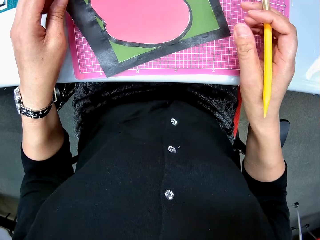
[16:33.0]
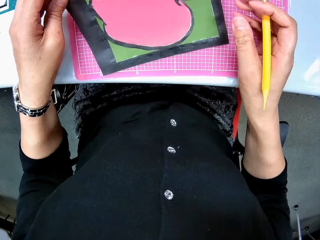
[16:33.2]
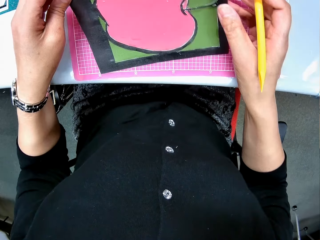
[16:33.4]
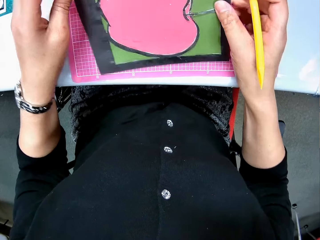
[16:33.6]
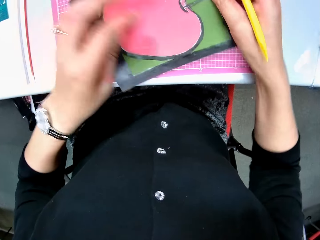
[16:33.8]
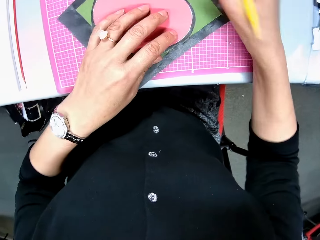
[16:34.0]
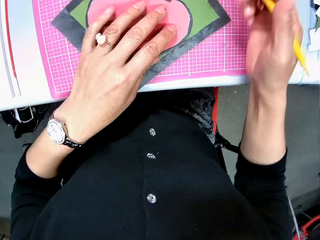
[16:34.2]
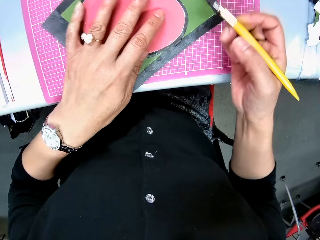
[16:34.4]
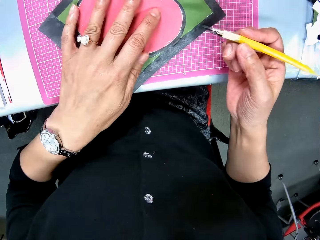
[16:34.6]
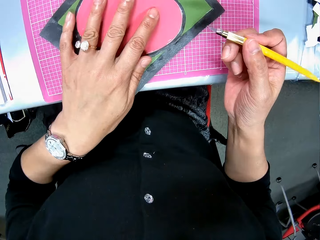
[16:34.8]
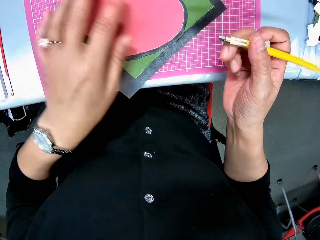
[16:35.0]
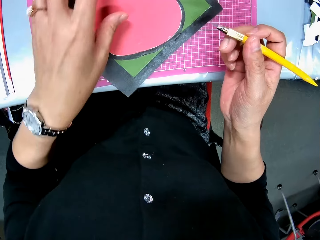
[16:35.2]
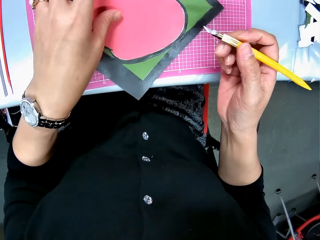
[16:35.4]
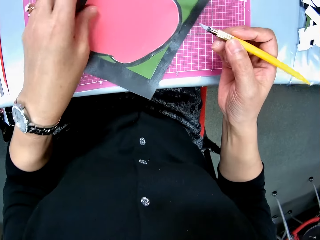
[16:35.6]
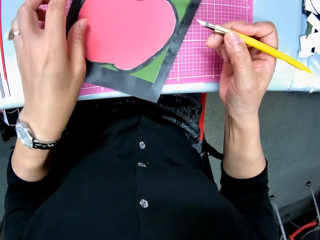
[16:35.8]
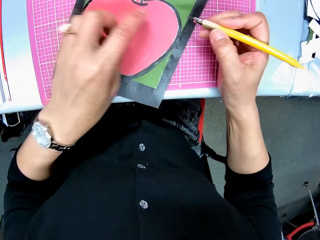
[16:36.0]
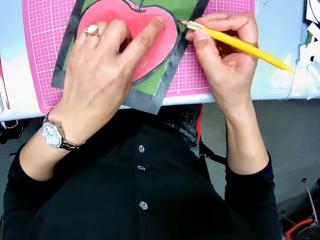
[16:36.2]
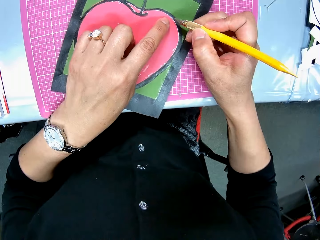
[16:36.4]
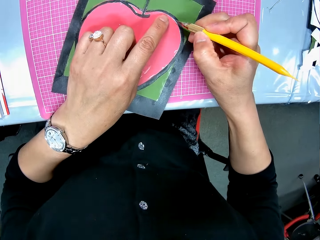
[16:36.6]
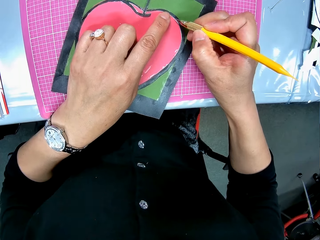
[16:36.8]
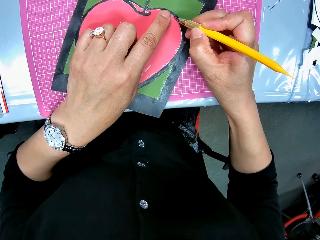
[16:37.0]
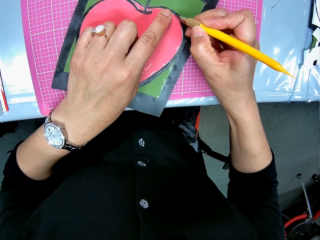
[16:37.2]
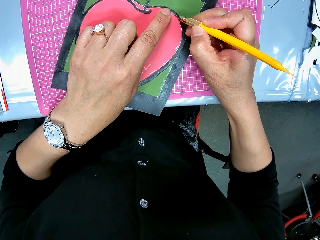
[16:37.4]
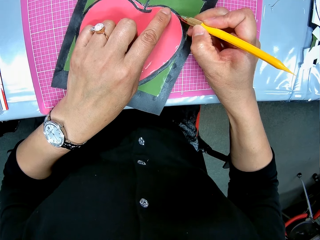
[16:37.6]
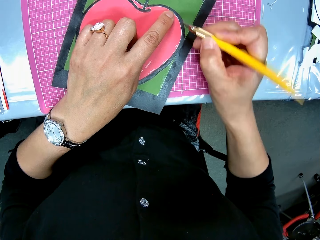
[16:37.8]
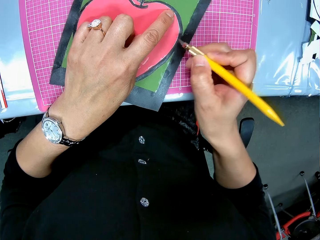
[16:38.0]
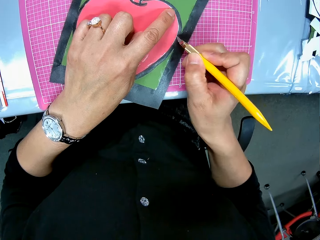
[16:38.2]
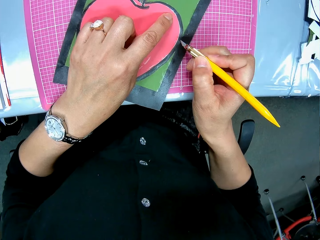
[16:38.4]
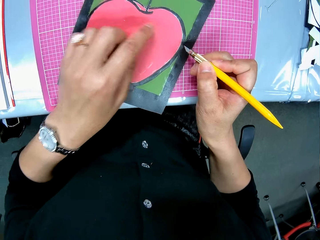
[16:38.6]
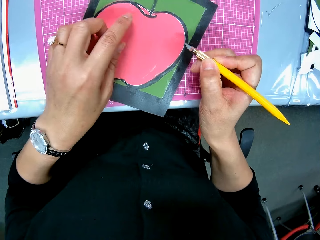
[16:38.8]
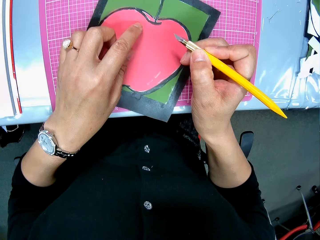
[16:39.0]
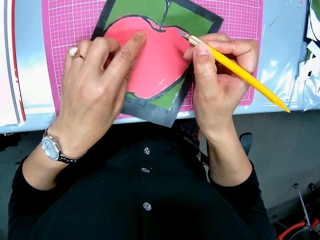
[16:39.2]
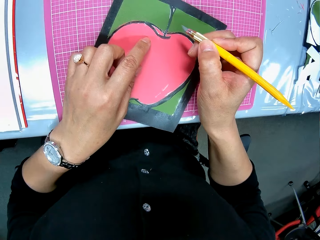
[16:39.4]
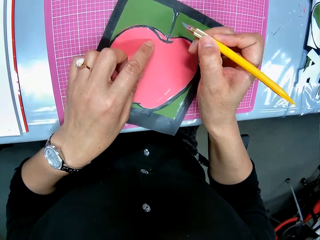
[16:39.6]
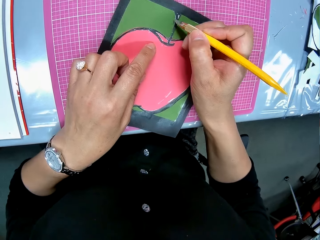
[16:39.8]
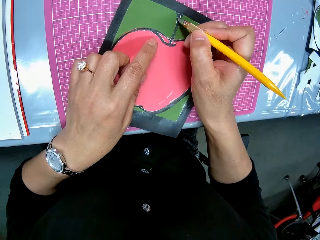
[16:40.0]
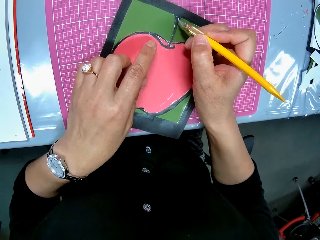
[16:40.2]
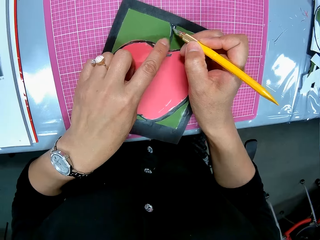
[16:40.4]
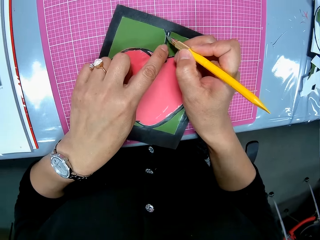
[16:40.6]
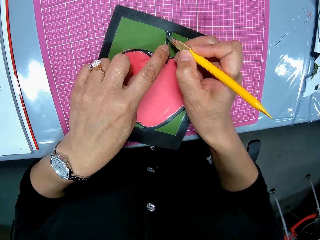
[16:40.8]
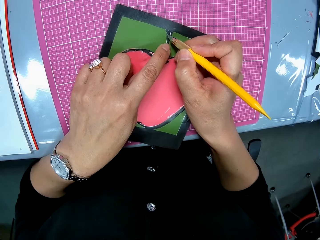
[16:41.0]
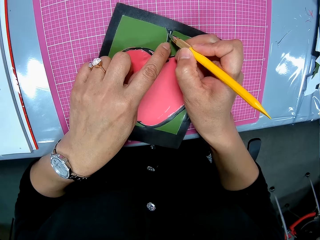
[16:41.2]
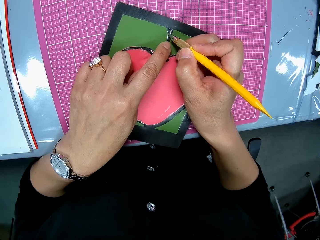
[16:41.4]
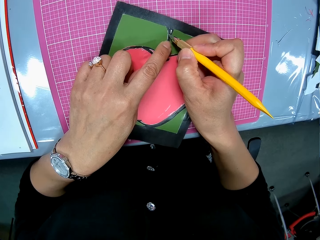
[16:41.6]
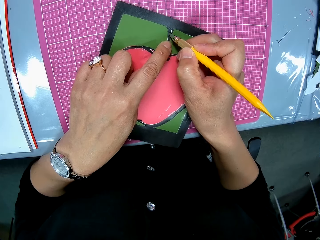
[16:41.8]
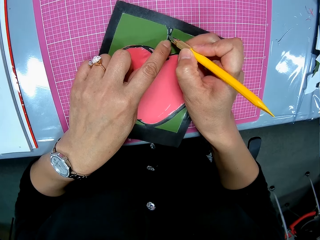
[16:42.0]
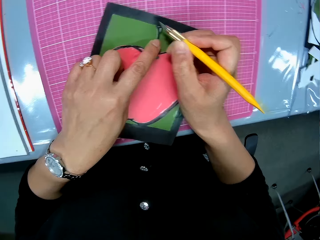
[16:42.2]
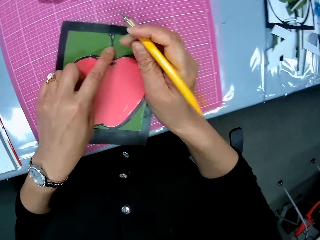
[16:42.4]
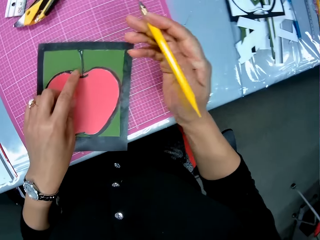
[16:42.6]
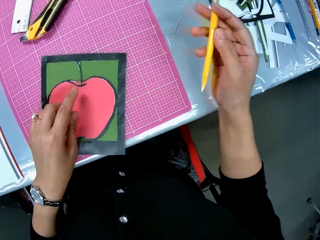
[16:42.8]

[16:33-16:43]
The camera wearer picks up the cardboard. They drop the cardboard. They turn the paper model. They continue to use the cutter pen on the cardboard. They cut the paper model.

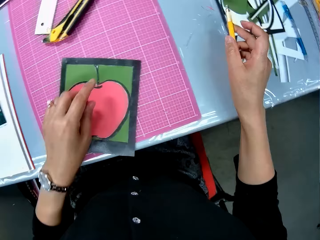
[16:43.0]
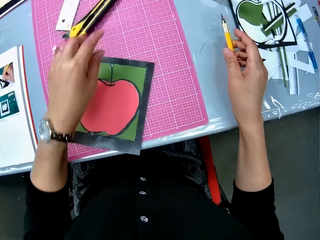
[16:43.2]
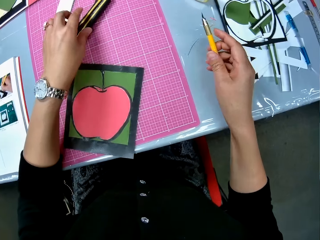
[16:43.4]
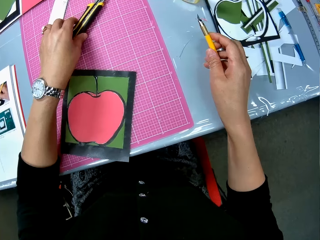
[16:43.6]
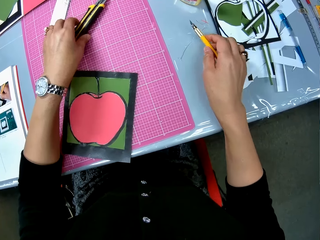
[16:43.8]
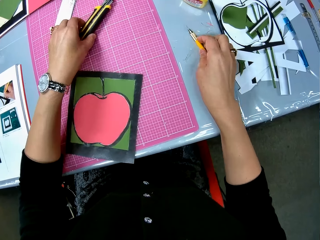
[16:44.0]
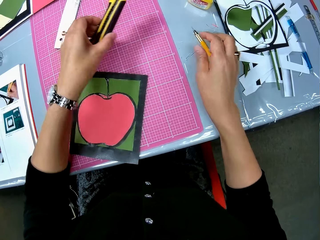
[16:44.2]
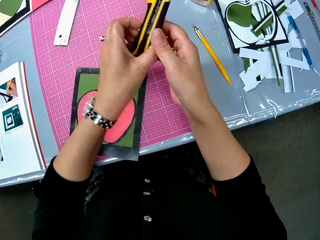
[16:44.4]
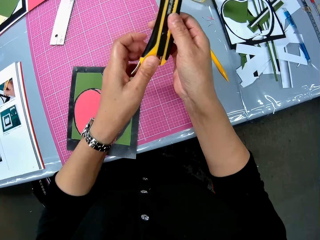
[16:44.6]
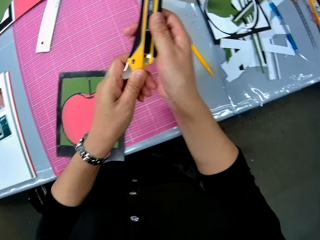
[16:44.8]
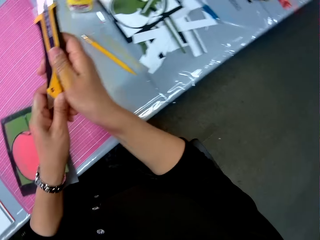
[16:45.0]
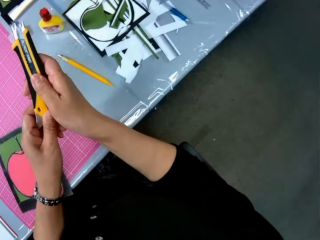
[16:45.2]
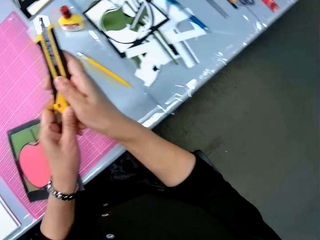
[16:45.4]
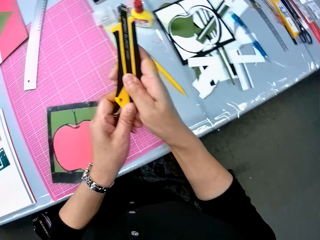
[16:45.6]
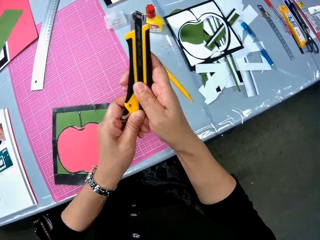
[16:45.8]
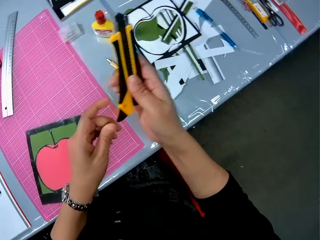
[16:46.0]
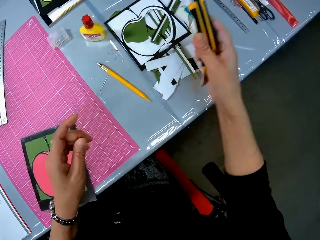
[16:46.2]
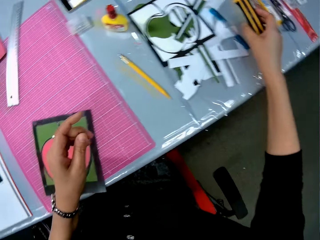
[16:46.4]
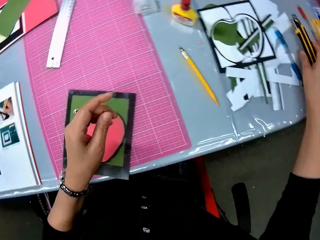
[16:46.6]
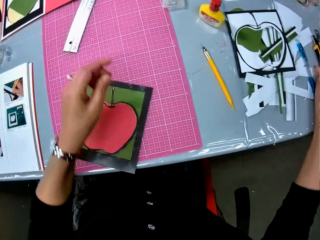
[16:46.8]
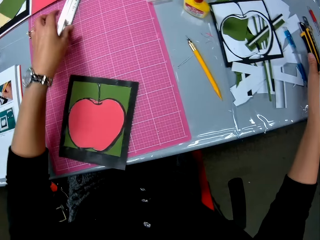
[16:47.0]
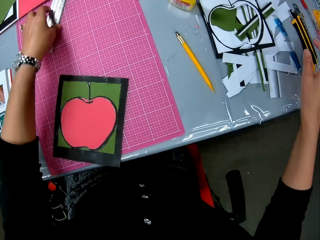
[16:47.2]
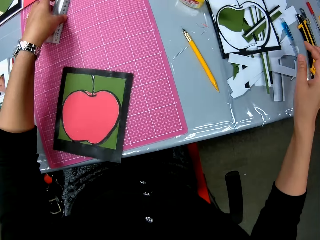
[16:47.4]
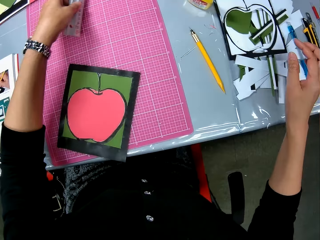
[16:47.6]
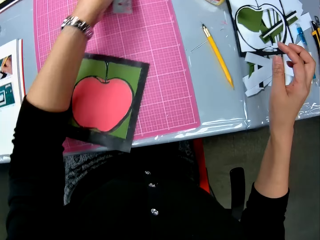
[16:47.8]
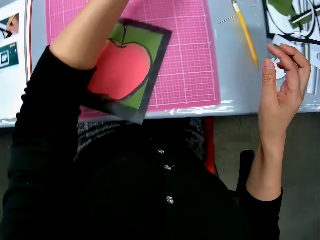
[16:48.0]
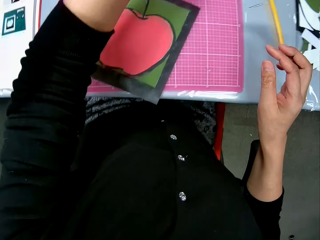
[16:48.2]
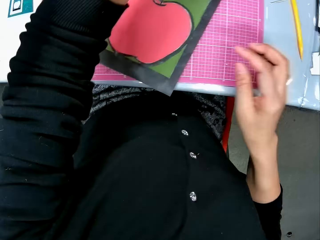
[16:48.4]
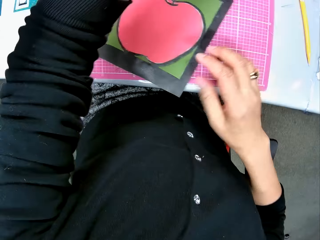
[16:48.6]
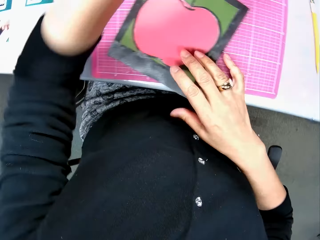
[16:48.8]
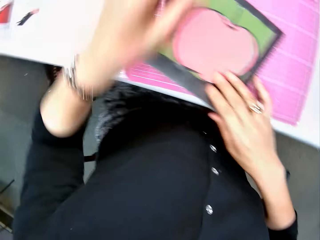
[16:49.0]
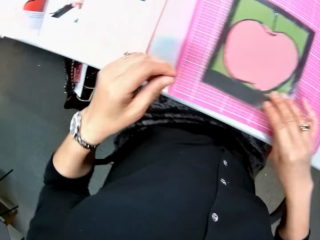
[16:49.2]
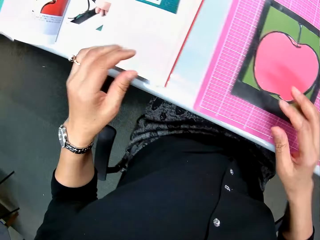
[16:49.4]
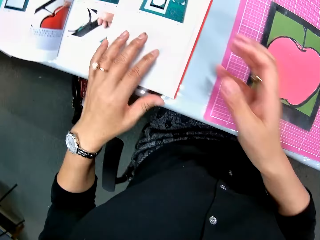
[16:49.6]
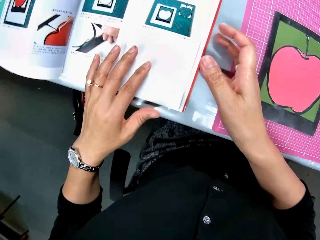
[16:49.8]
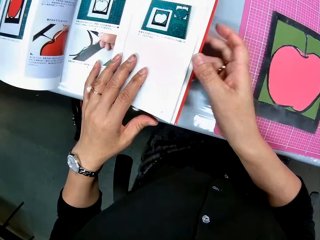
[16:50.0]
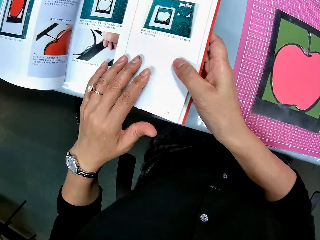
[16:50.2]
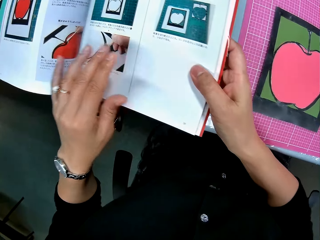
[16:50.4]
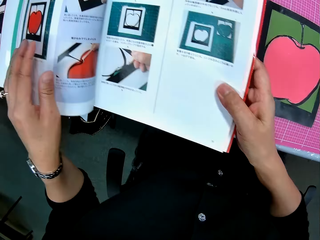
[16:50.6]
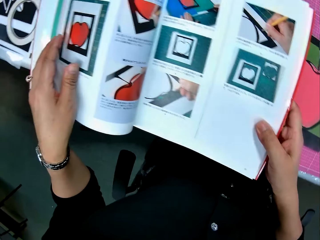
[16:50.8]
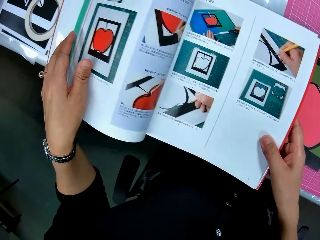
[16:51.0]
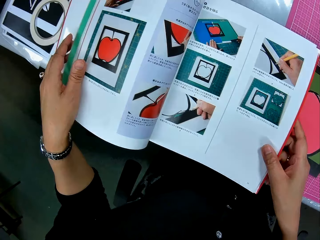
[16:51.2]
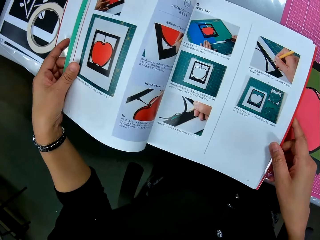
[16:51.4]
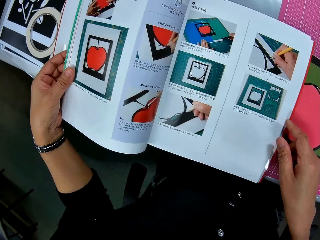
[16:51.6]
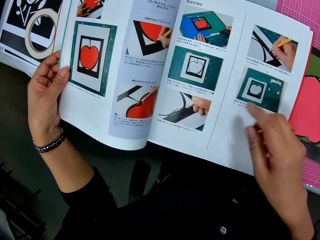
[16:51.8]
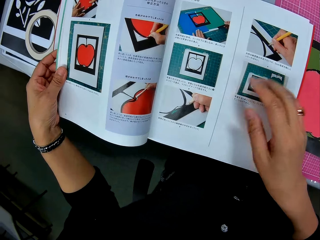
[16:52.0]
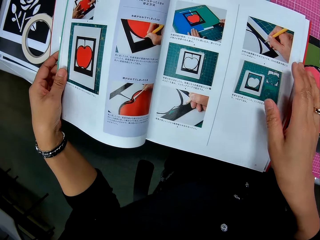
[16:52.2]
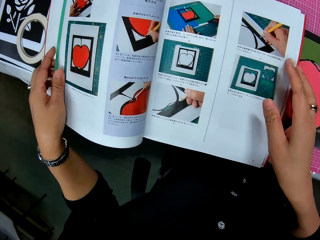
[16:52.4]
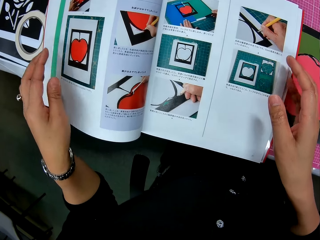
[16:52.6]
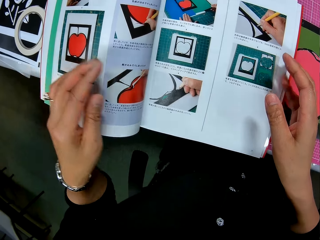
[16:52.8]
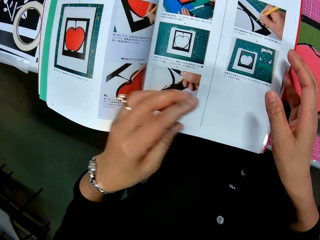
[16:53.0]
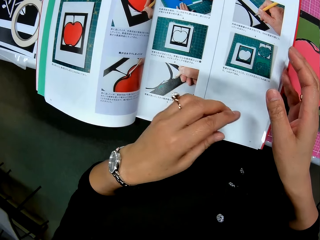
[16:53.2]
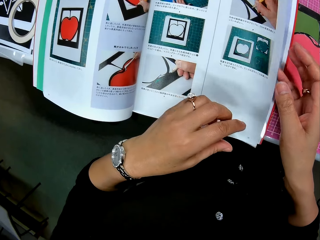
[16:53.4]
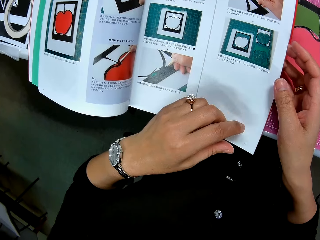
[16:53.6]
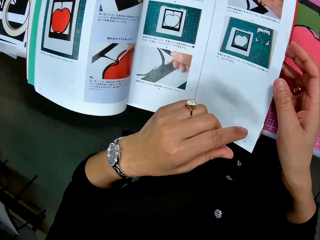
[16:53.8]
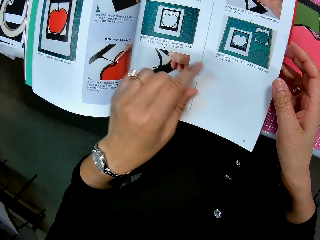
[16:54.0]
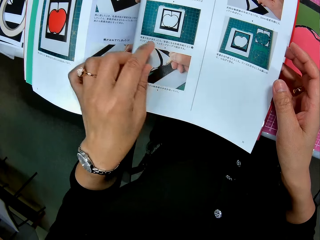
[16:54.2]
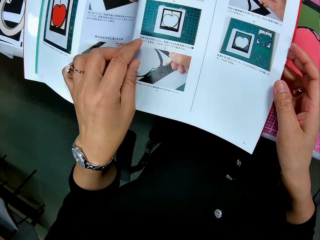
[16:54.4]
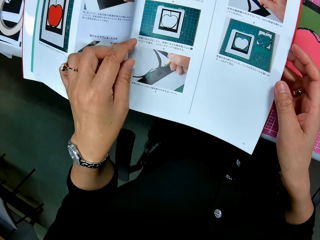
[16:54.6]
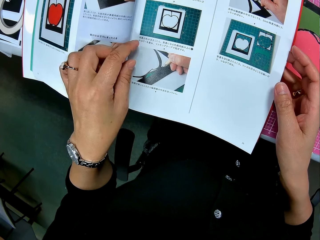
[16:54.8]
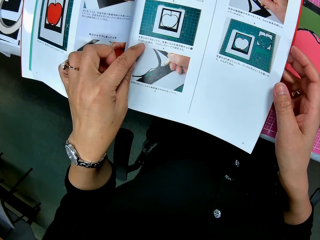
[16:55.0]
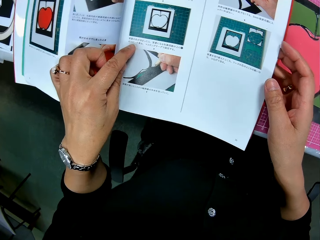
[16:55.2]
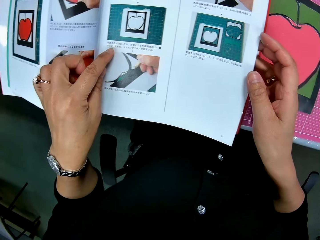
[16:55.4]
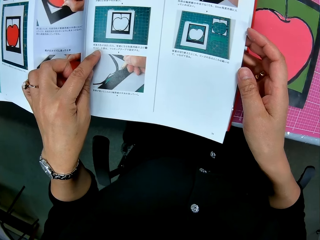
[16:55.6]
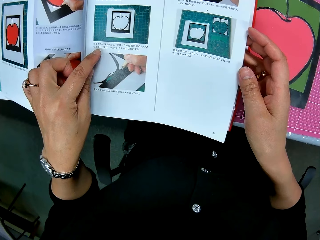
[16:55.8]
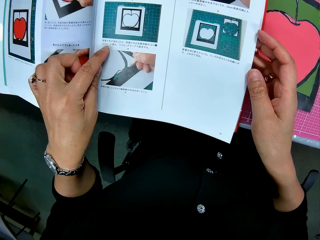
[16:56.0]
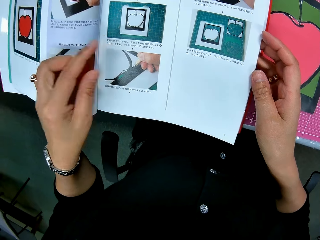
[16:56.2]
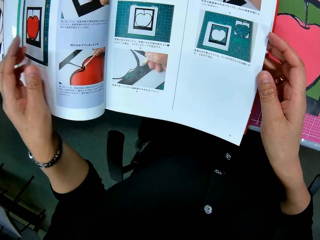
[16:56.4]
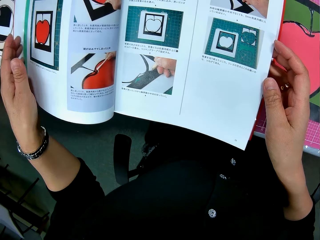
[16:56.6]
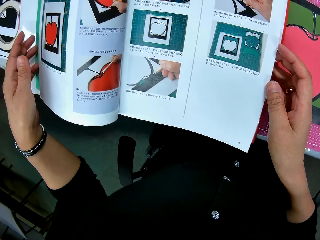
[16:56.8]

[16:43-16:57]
The camera wearer picks up the cutter. They drop the cutter pen. They take the folding knife. They push the blade of the cutter in. They put down the folding knife. They move a ruler. They take the ruler. They put down the ruler. They shift the cardboard. They take the sketch book. They read the sketch book.
